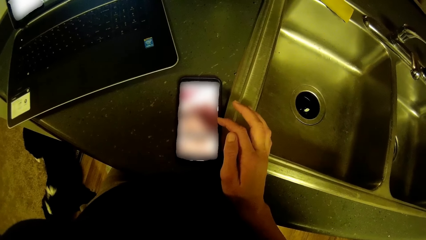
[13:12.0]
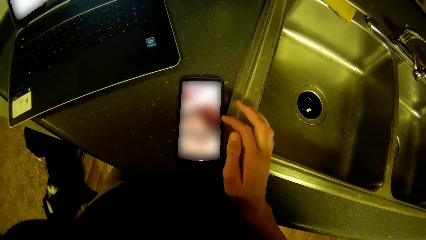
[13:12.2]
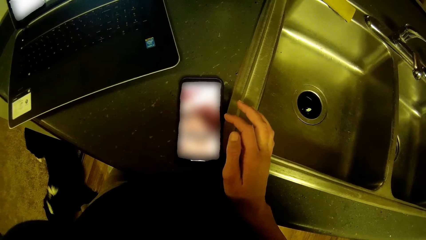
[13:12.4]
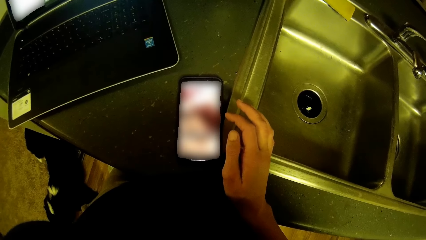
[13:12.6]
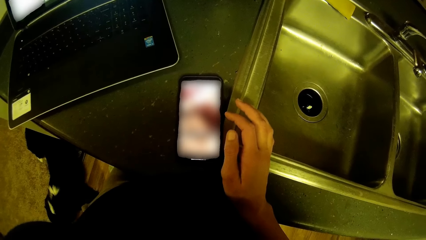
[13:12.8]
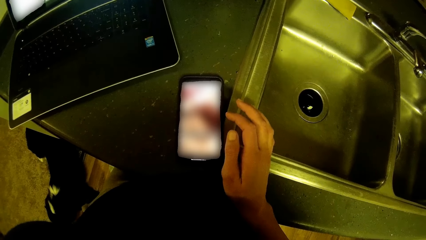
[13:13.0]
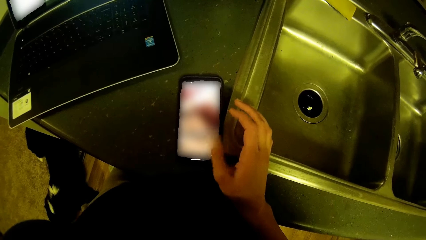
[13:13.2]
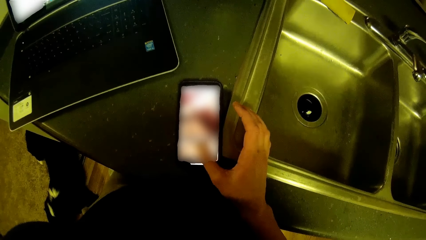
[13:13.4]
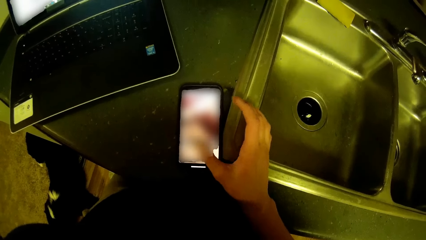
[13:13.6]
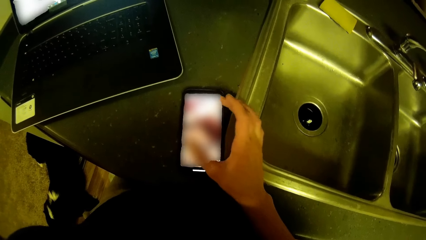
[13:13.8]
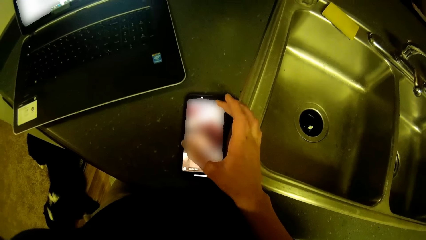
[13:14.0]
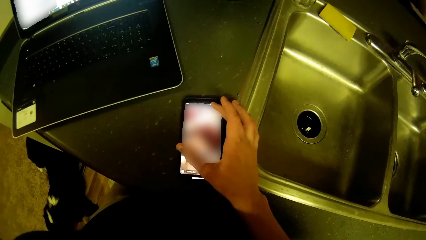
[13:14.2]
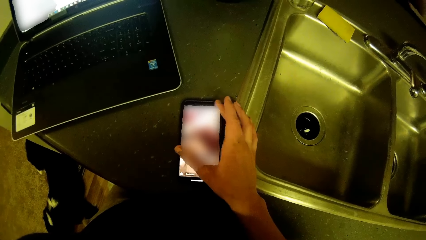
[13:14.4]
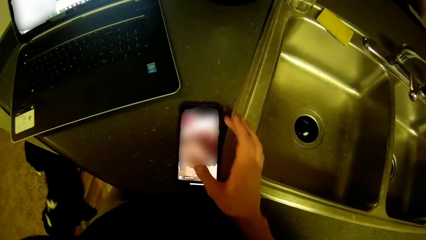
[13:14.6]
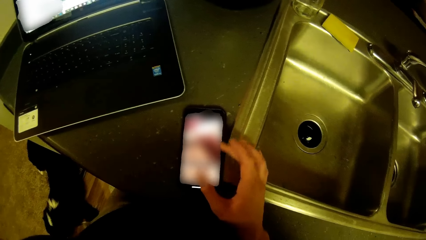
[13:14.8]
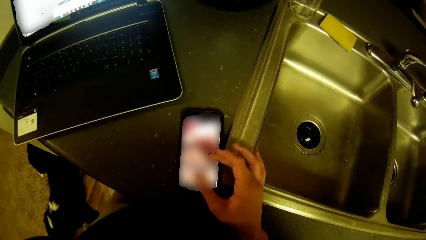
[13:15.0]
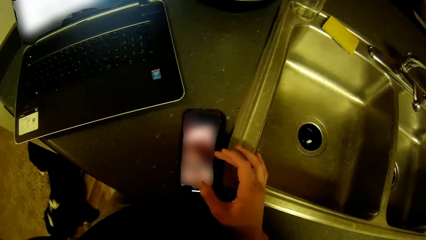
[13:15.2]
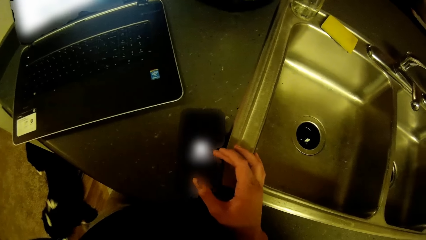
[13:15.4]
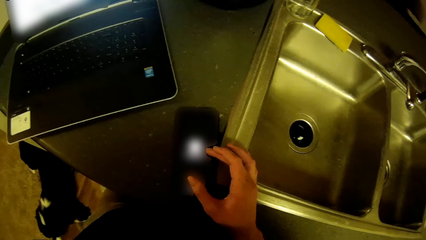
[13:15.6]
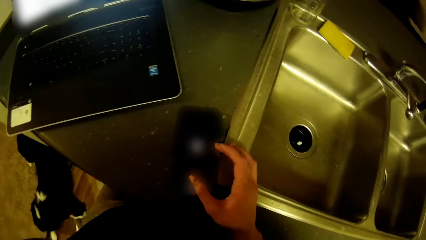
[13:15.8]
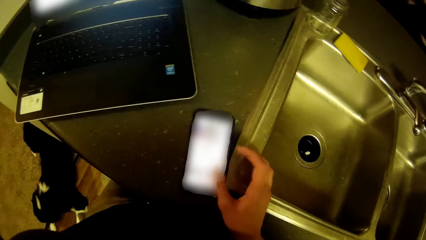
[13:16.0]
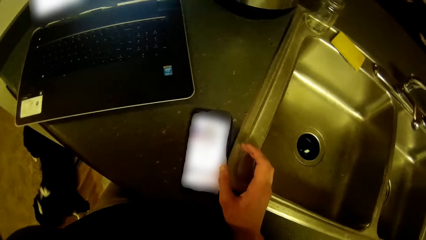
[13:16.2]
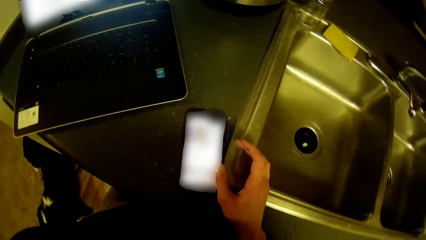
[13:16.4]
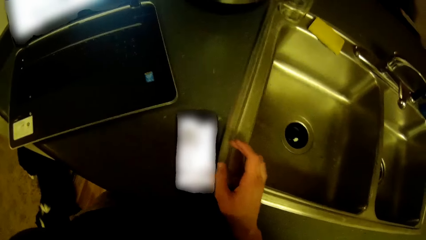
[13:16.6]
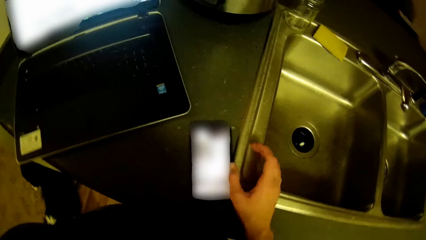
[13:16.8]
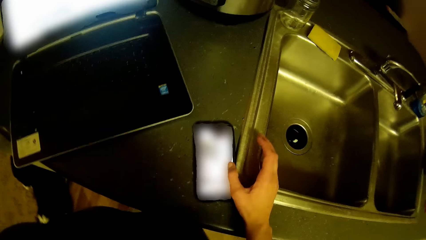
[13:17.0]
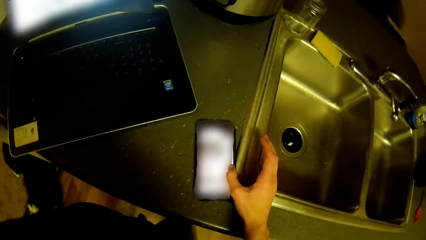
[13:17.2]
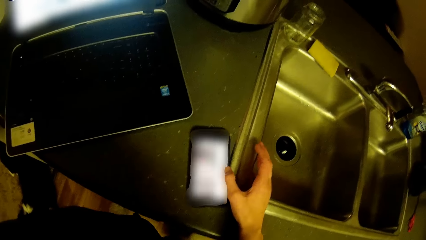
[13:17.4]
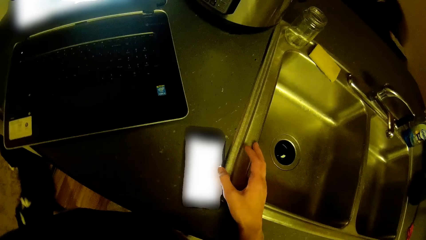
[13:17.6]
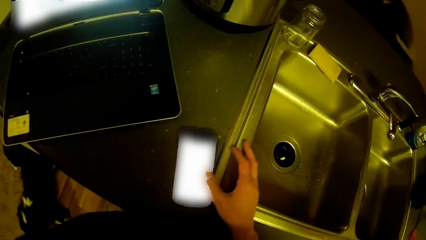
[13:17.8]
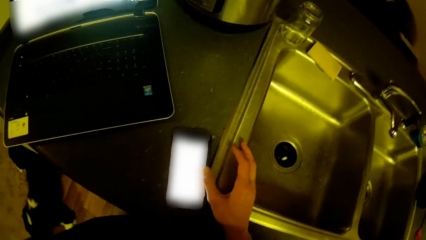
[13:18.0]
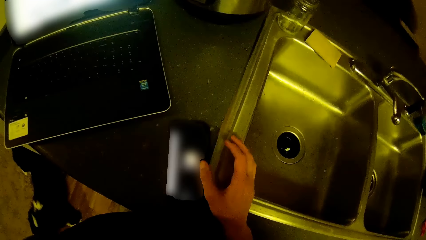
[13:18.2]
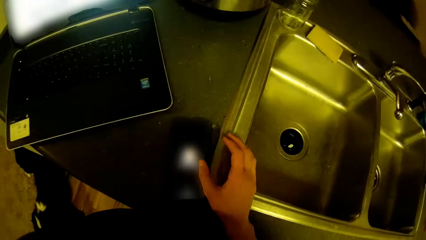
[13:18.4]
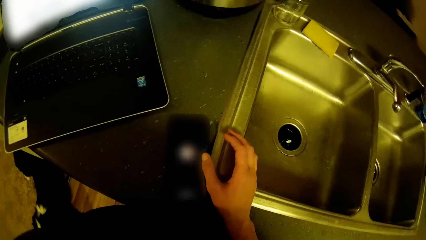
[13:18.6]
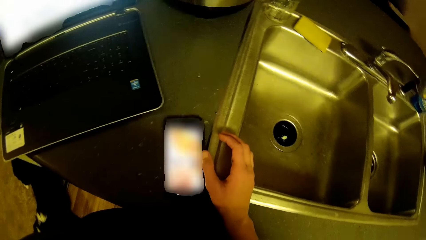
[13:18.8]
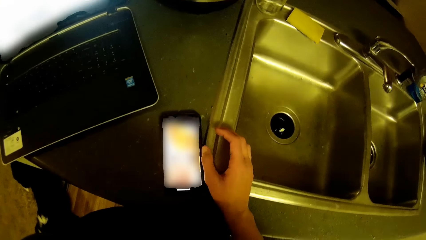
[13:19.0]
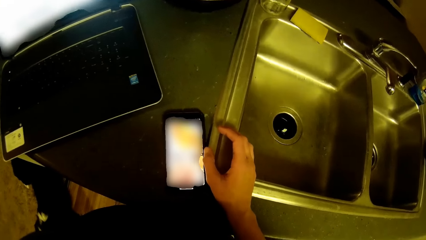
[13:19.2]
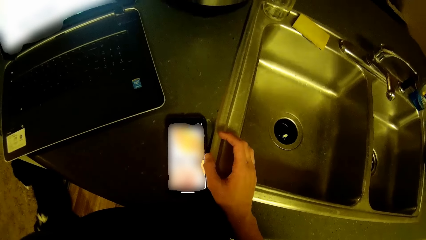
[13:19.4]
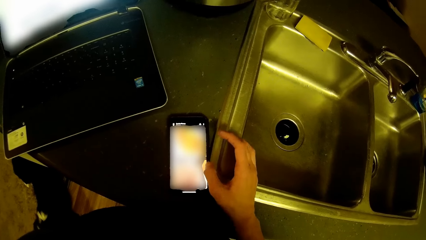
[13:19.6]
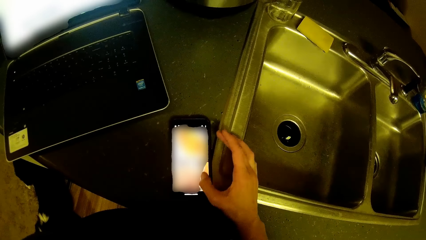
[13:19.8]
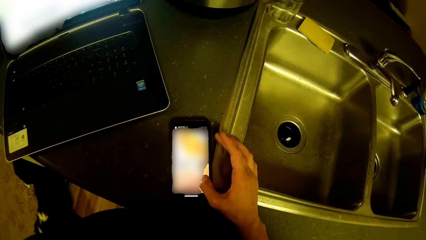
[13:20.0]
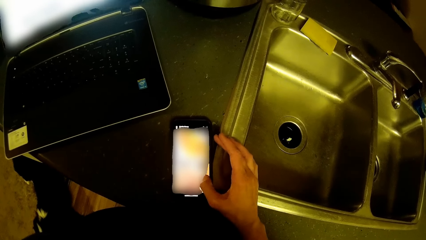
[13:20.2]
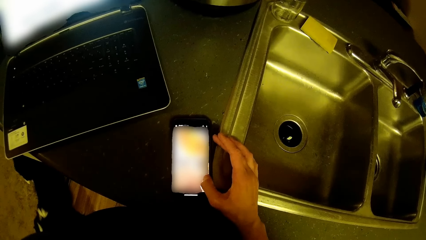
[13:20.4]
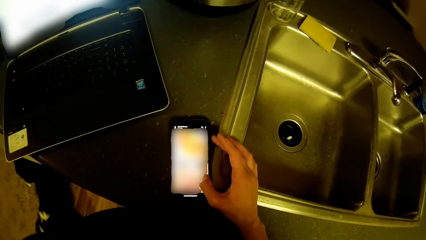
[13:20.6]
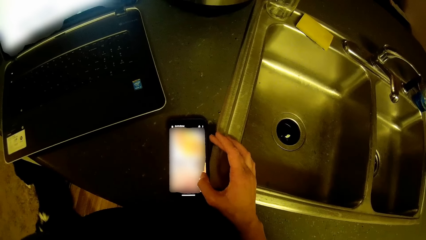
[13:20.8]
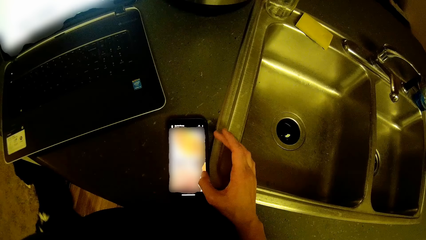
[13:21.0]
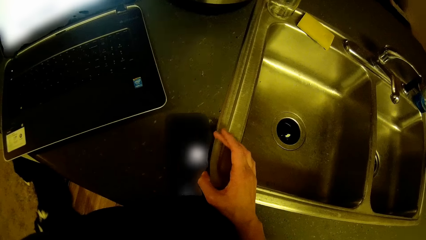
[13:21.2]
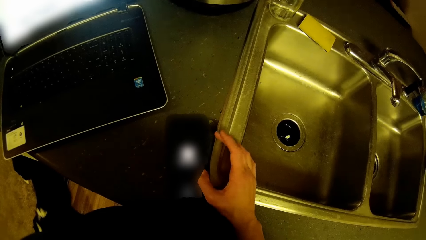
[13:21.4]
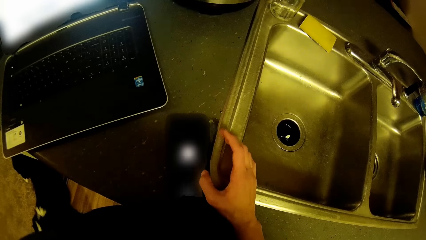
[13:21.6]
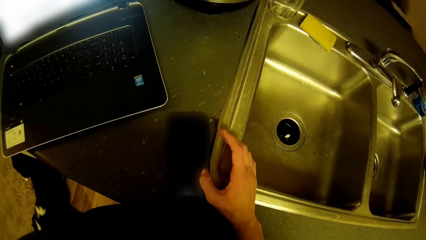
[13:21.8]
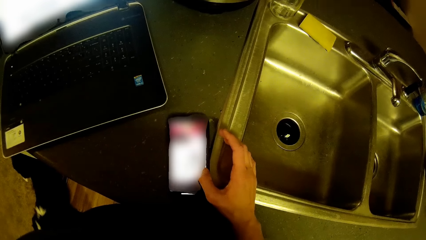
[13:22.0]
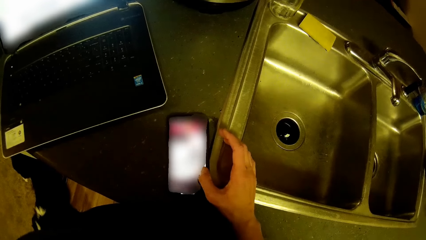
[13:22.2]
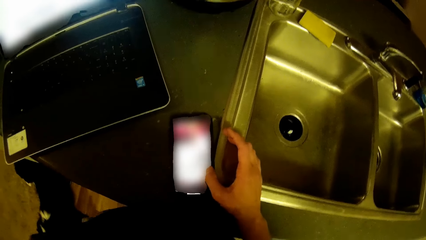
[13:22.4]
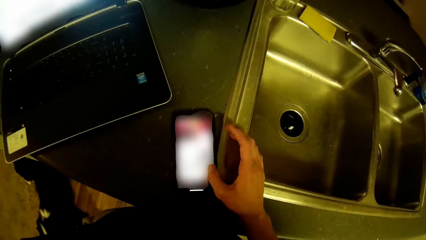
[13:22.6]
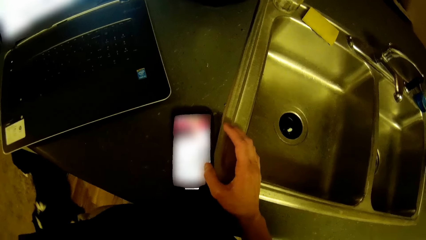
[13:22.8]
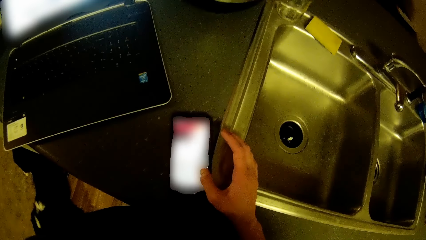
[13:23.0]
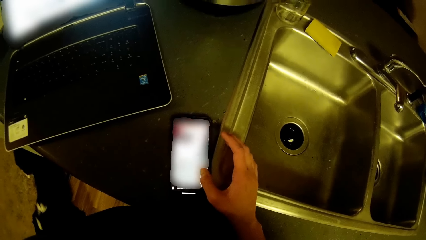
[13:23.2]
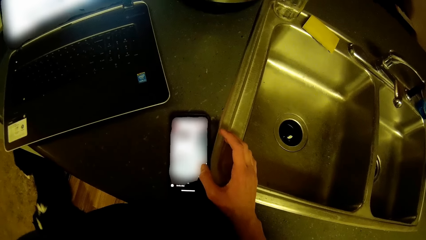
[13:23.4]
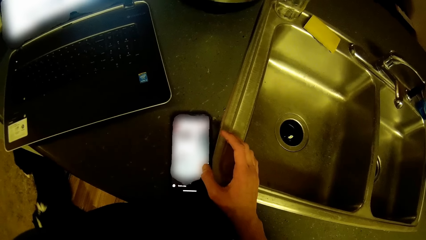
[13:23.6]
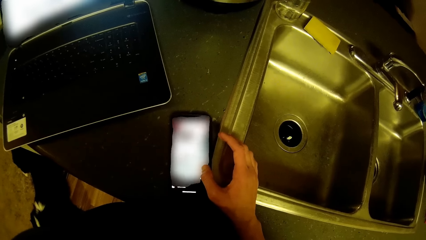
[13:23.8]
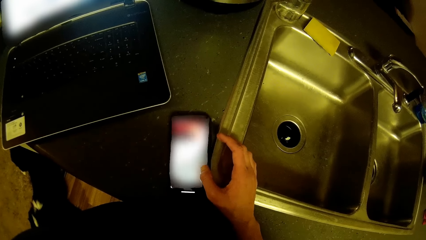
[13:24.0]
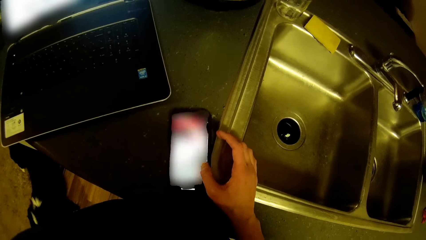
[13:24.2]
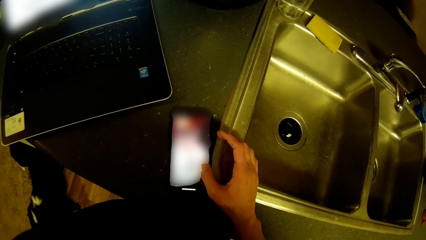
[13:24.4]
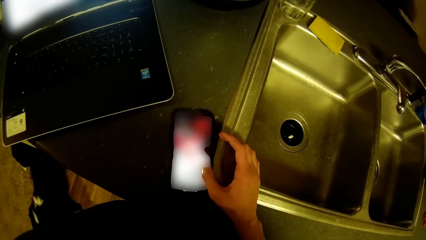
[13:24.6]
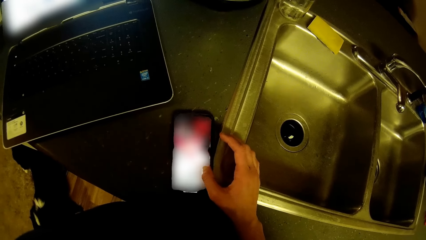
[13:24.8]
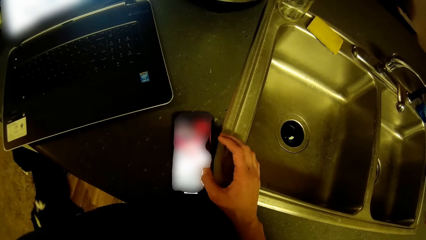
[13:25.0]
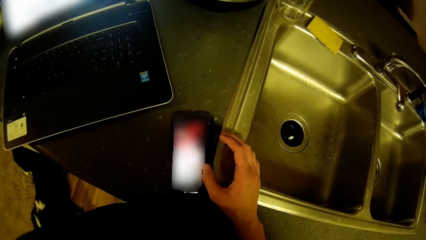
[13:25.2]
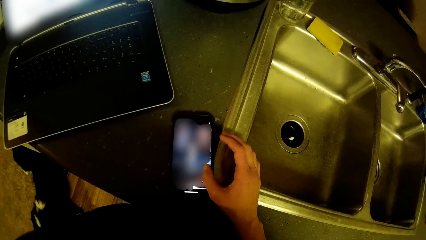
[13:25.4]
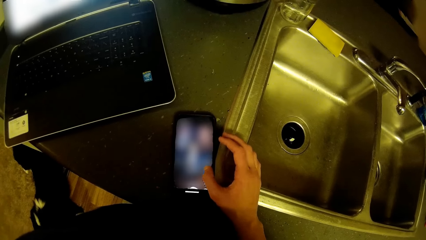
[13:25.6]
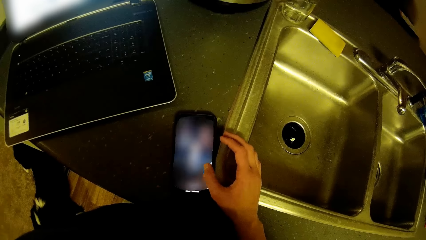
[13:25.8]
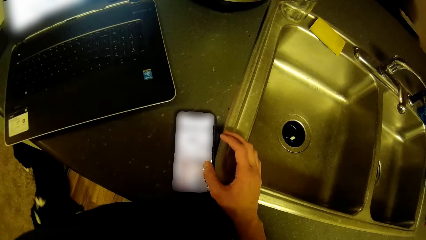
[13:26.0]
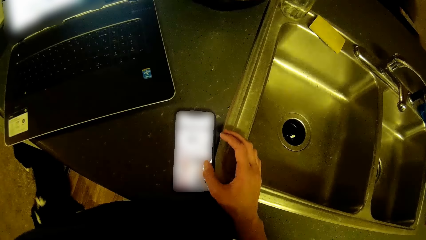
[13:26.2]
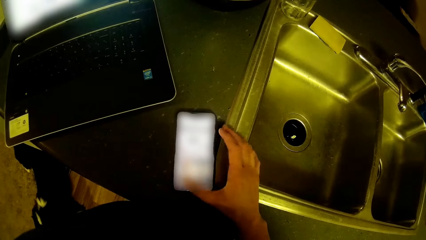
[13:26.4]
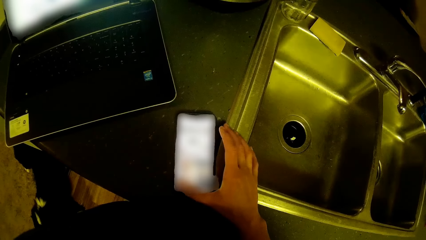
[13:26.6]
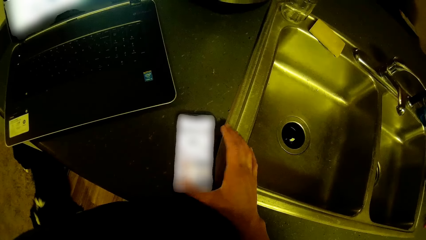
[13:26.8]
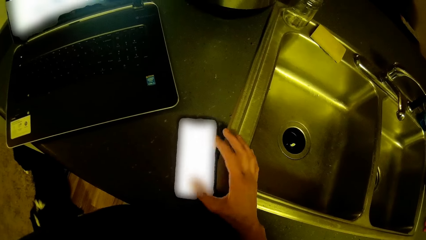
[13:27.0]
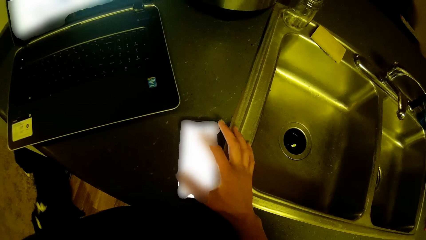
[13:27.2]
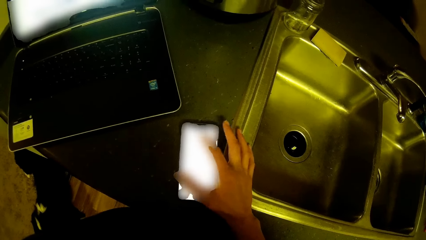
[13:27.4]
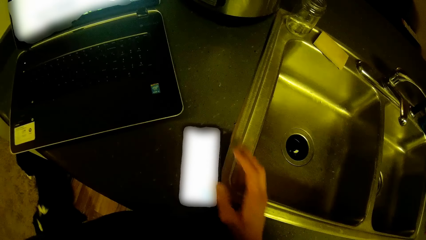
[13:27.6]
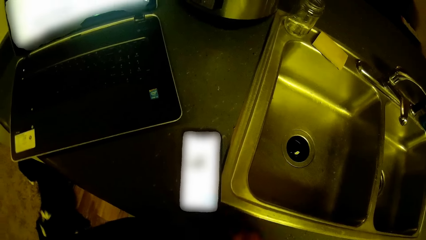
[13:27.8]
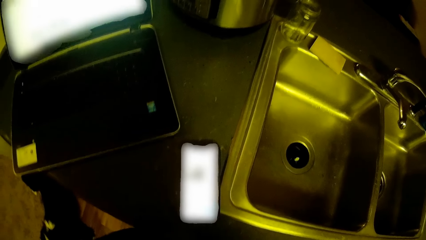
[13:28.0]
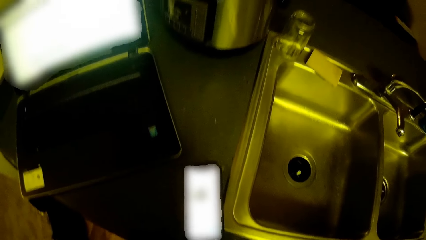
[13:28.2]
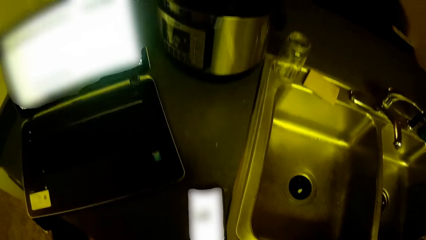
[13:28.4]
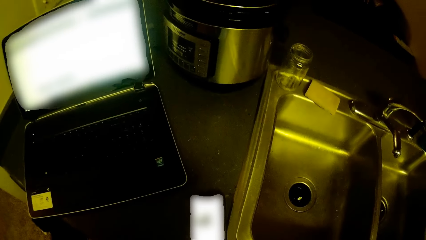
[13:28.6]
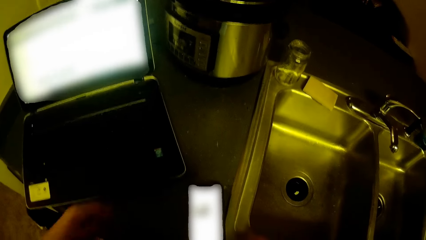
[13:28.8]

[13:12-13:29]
The camera wearer stares at the mobile phone. They swing the hand and touch the mobile phone. They swing the hand.
